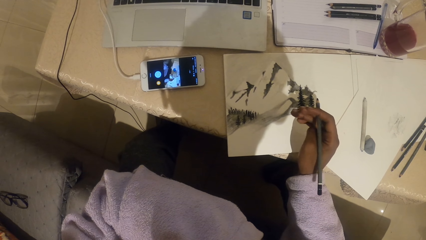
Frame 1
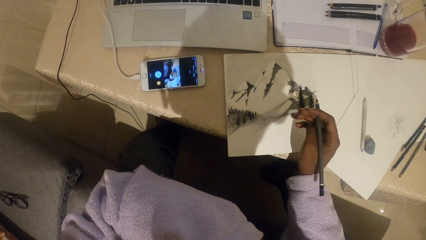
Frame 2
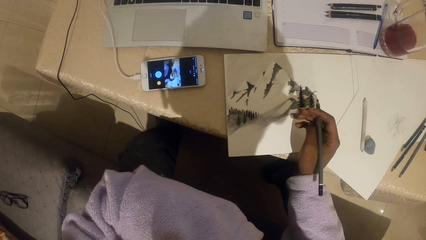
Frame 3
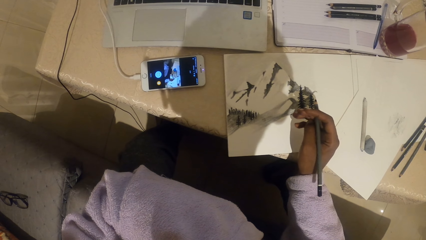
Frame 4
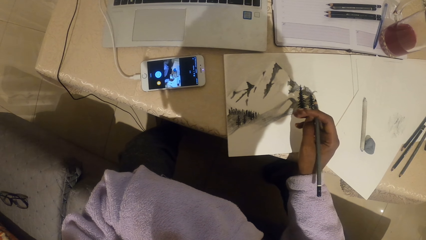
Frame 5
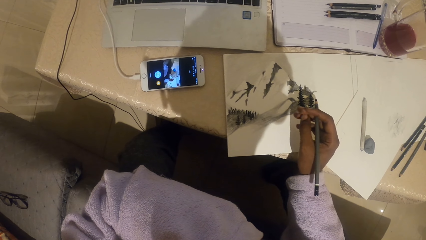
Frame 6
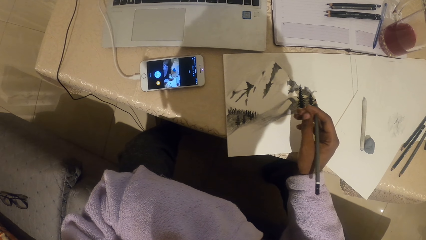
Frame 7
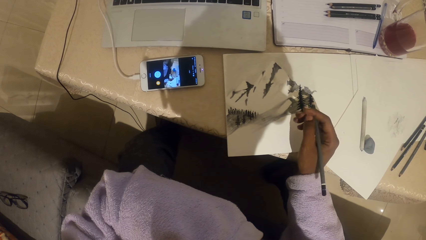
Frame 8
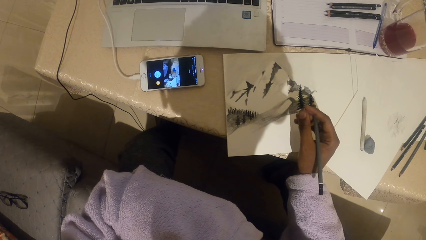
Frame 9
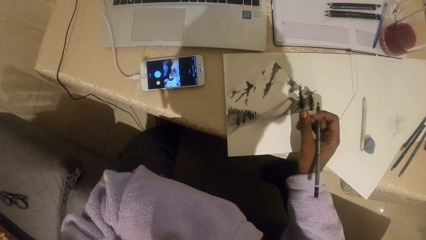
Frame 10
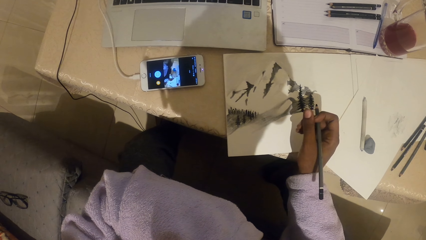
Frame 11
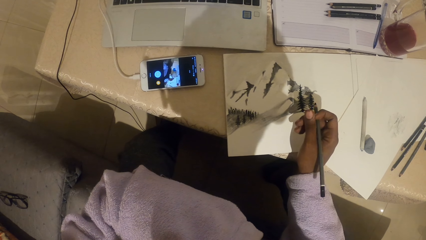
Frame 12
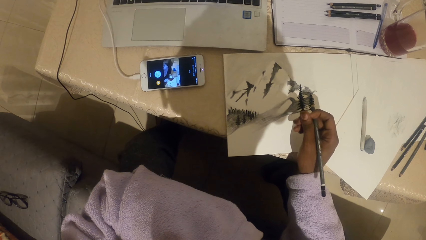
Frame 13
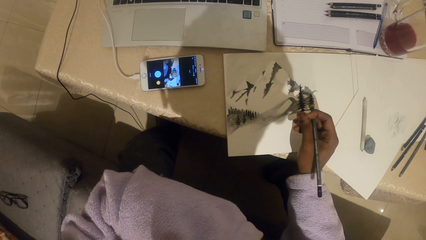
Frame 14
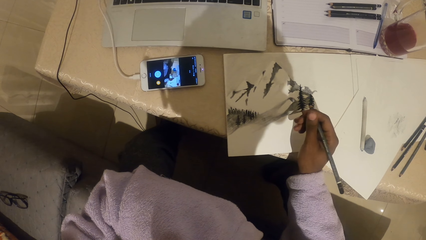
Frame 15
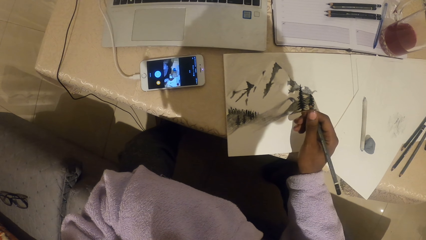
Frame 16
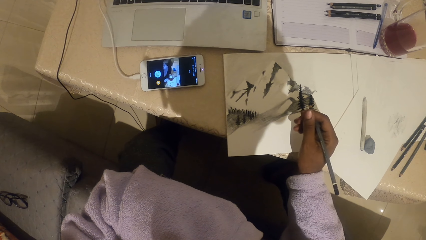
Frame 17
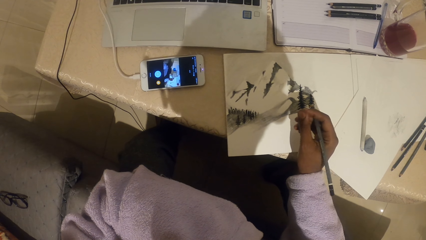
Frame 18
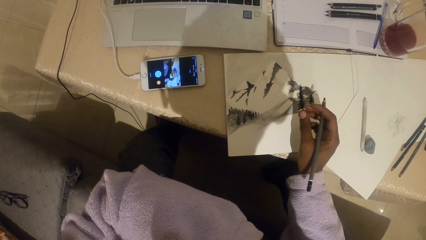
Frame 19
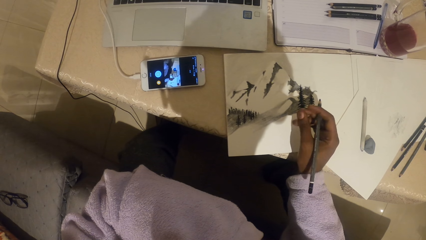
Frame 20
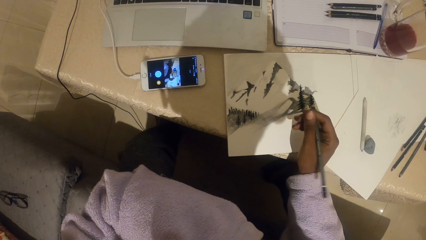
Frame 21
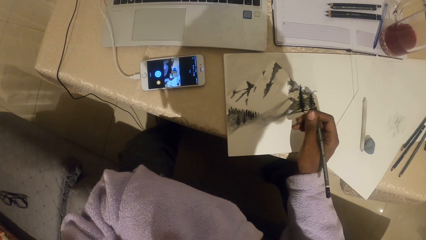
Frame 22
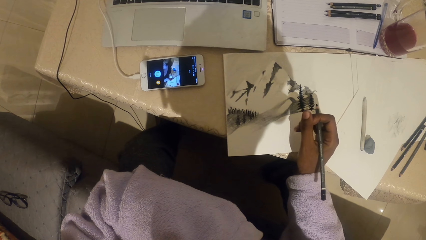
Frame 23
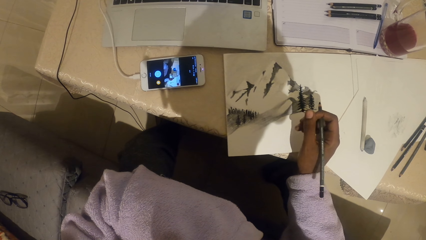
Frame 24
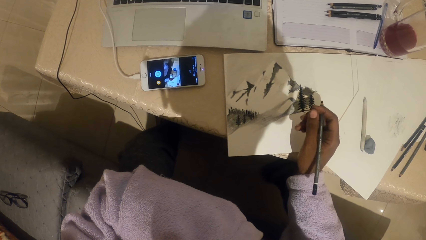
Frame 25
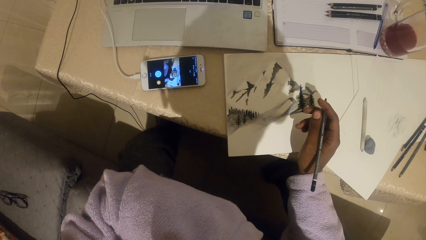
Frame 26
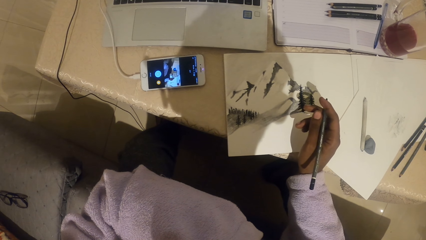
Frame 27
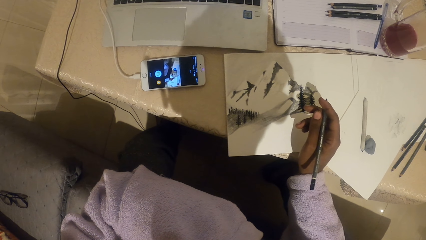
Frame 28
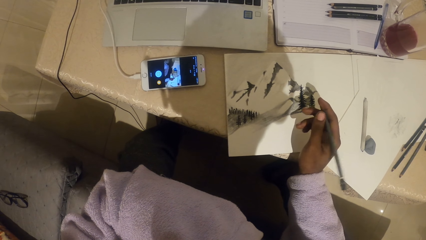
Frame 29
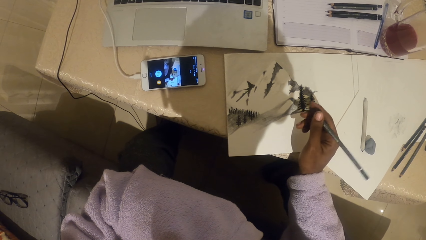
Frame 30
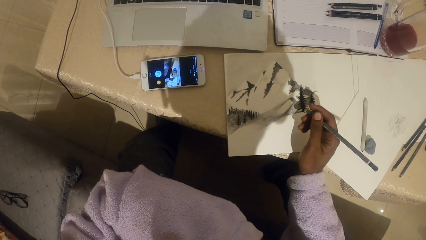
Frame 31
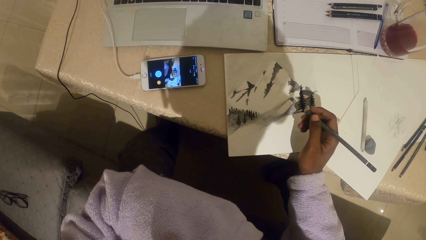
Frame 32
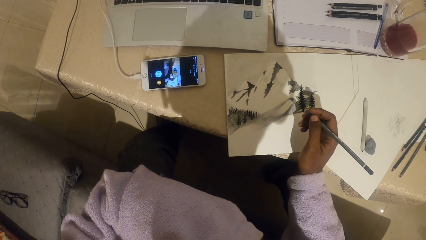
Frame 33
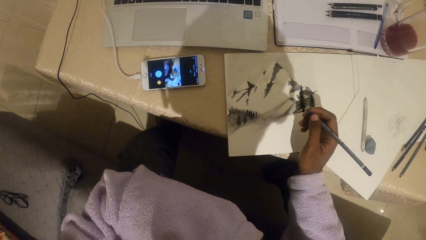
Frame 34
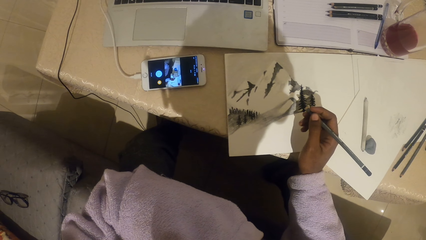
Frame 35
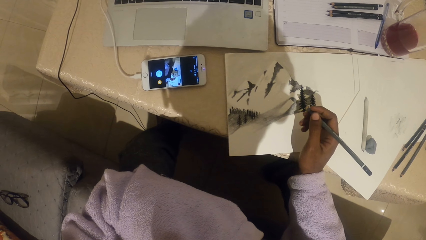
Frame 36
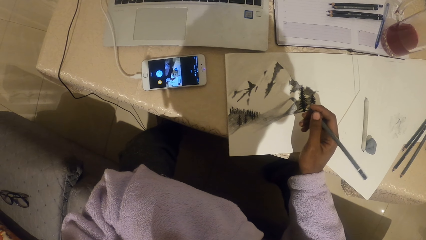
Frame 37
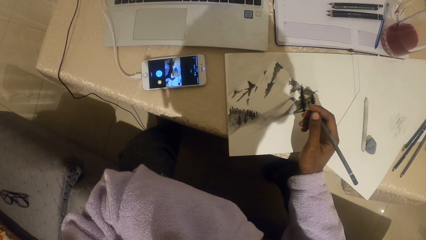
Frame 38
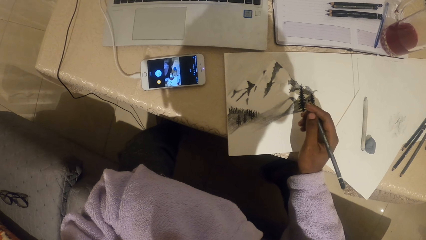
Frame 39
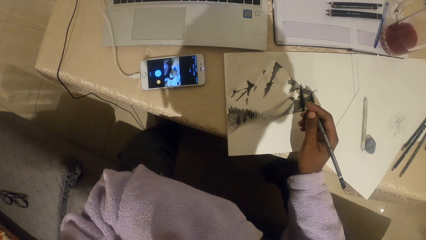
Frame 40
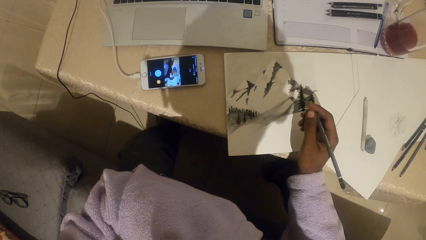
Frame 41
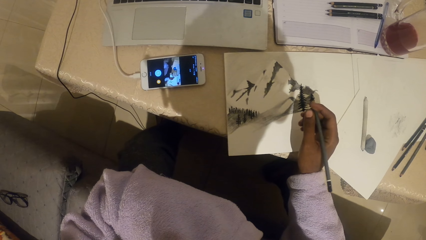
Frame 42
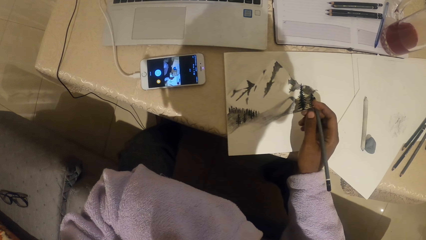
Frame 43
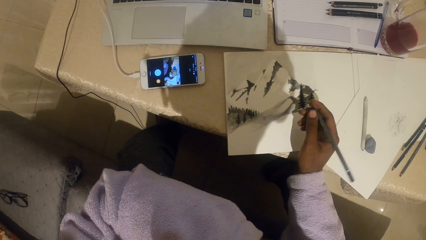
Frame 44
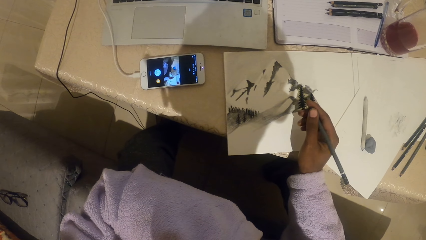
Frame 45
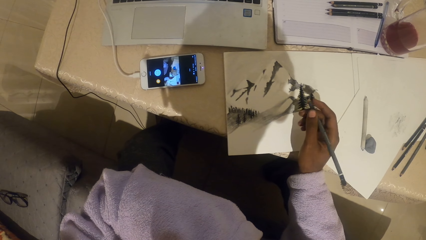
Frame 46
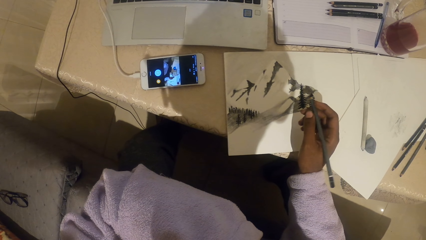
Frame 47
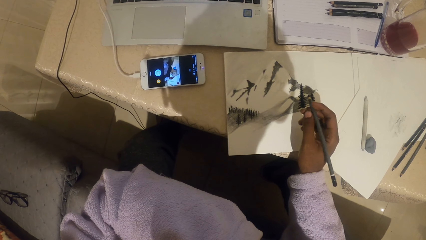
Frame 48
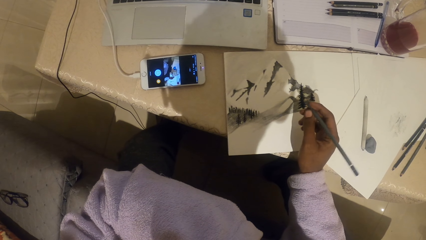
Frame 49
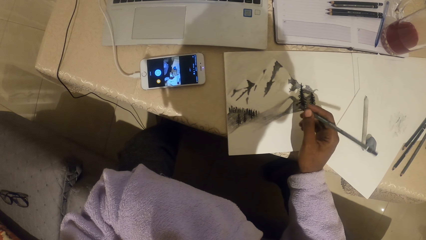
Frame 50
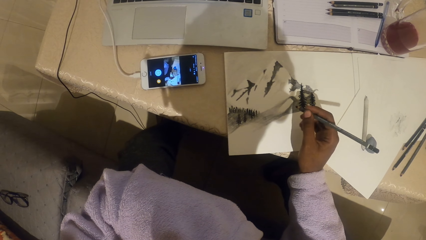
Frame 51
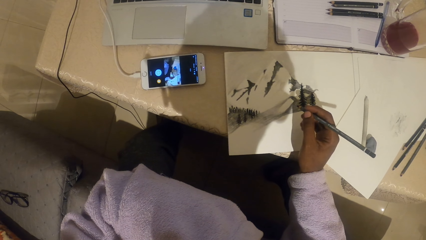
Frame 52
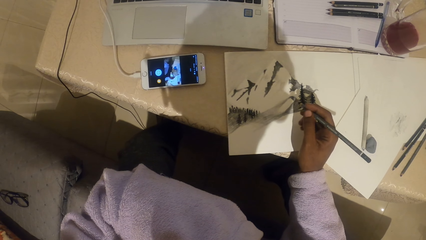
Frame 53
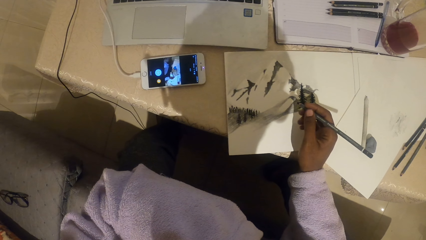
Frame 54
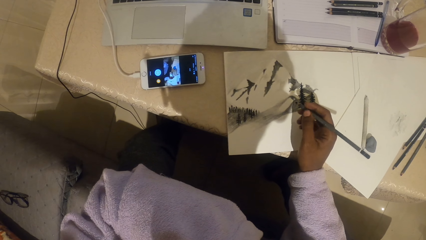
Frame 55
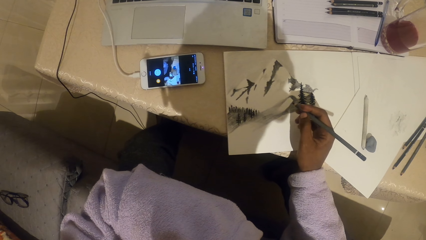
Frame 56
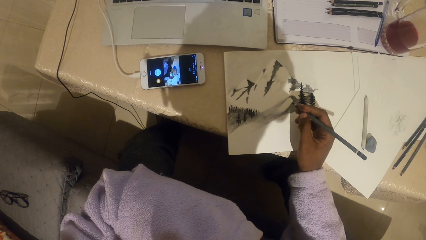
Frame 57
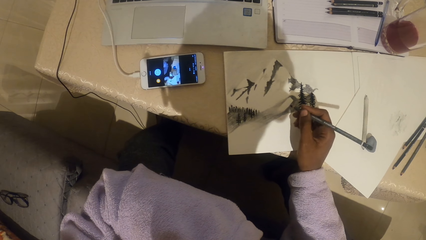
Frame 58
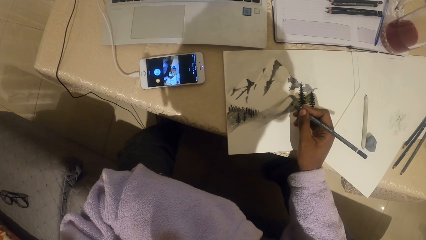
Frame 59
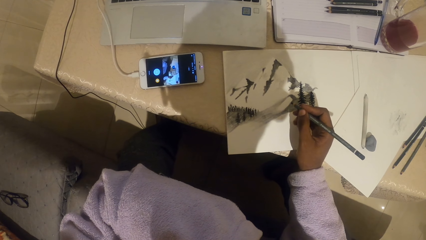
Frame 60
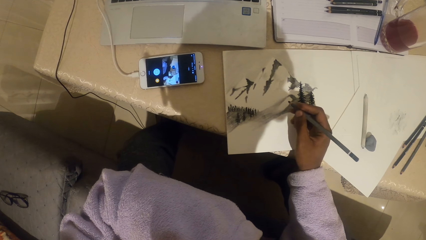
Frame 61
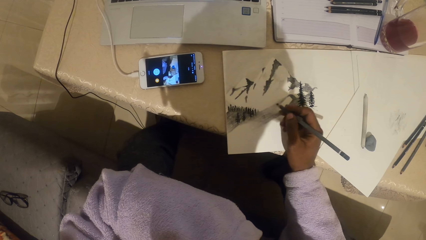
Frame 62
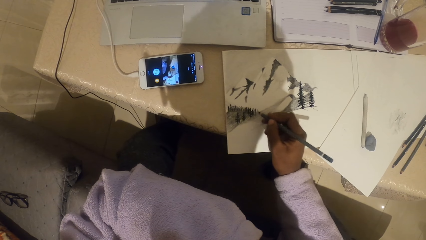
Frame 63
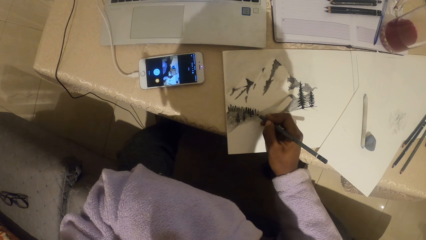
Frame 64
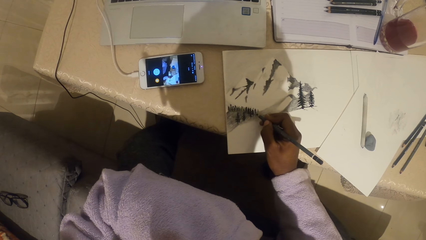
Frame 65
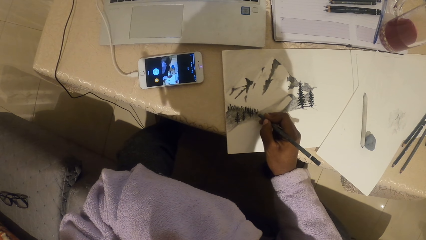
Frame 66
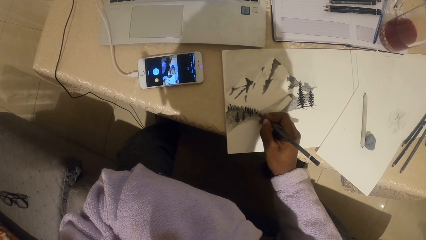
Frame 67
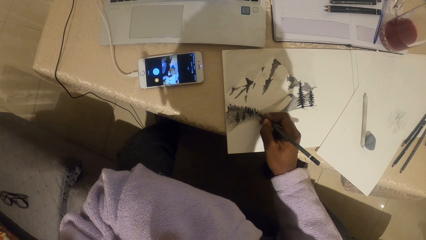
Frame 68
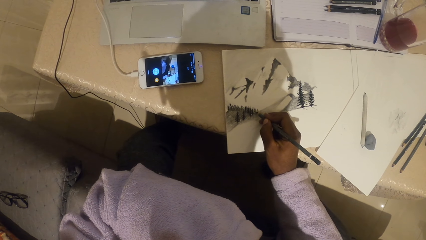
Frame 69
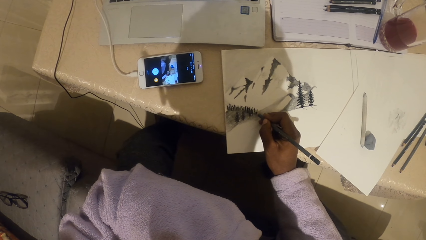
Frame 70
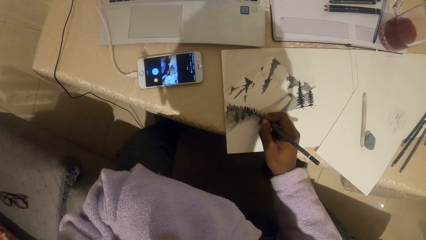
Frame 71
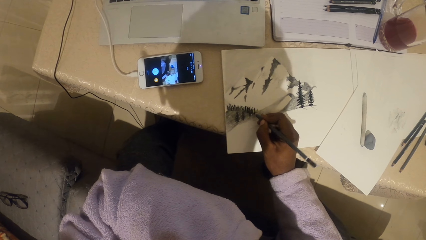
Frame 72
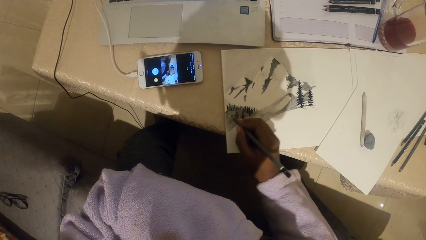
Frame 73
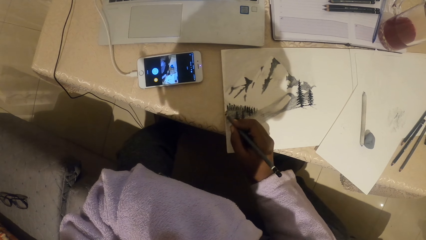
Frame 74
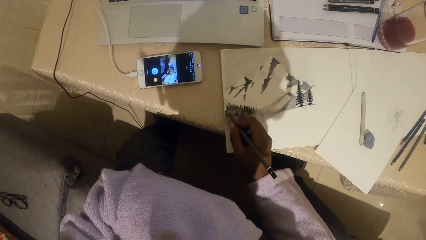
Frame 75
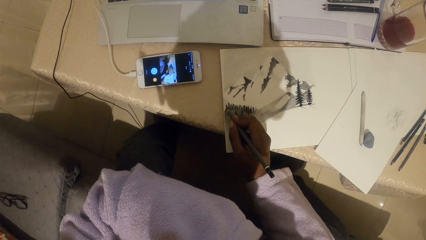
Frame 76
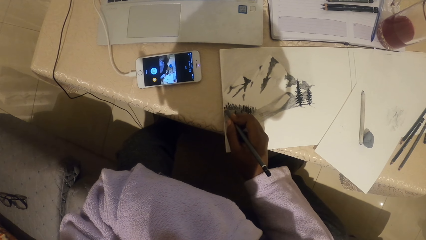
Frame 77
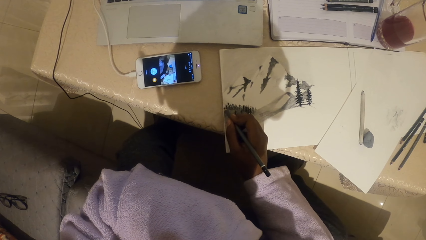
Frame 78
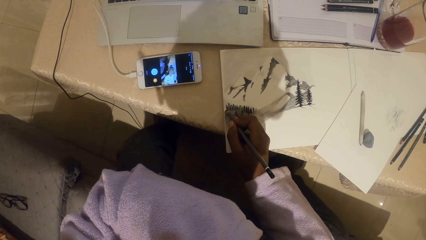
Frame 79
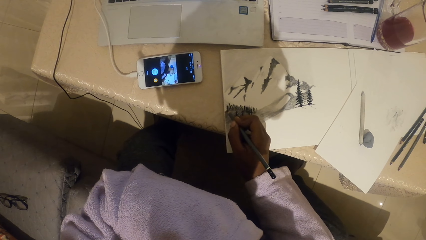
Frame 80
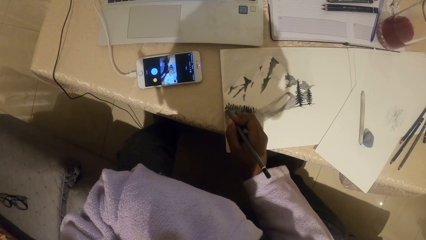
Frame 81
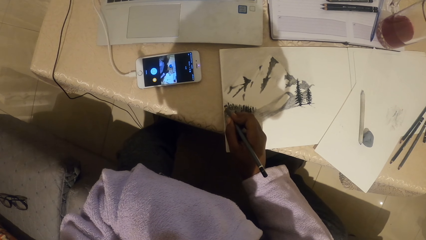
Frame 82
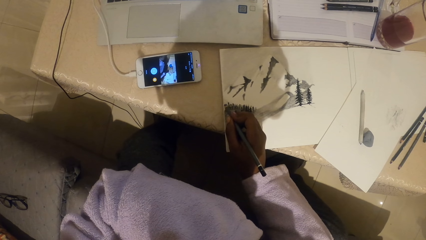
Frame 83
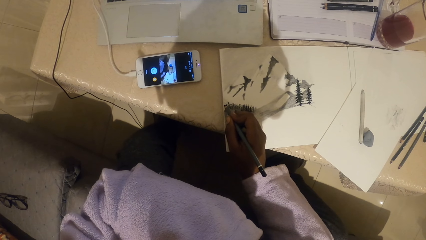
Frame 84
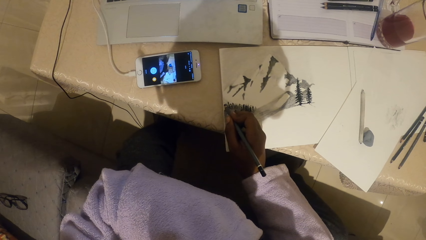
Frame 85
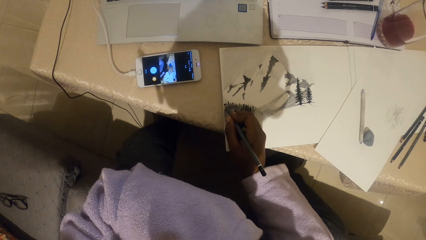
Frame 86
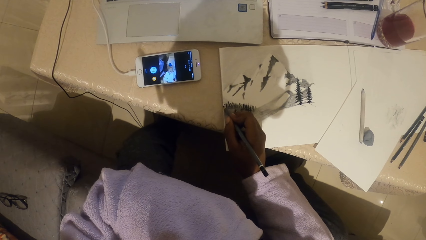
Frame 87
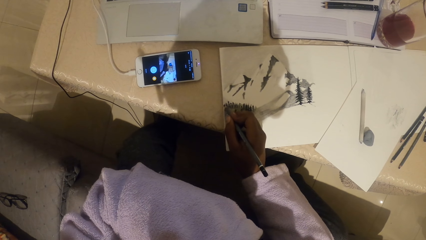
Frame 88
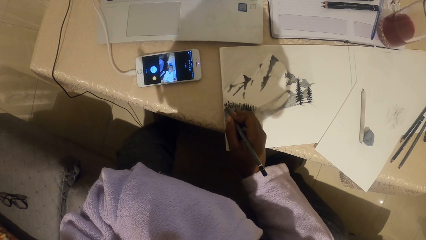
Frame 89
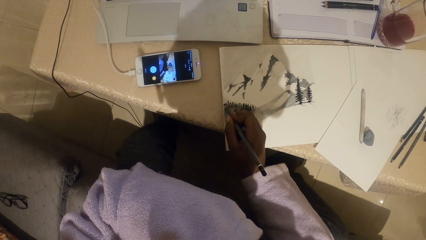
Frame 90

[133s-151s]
The camera wearer moves the hand. They look at the phone. They paint on the paper.
